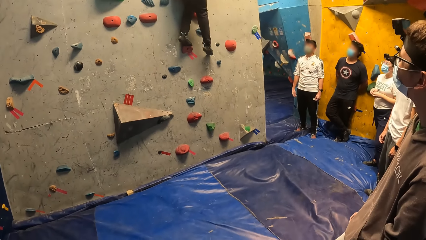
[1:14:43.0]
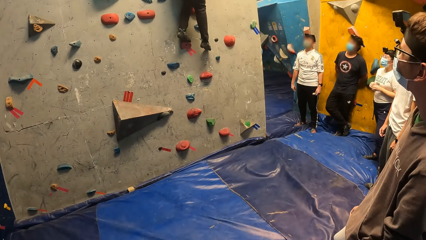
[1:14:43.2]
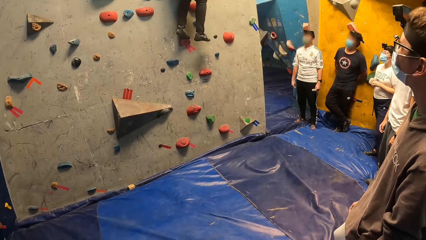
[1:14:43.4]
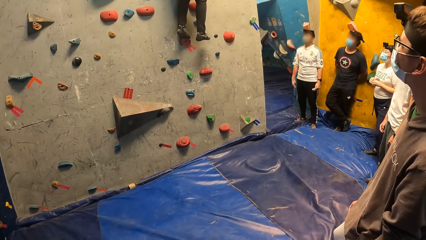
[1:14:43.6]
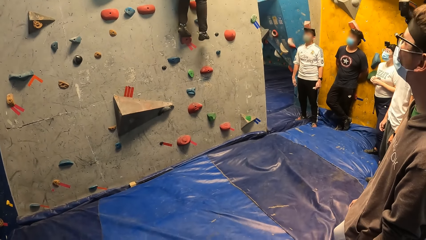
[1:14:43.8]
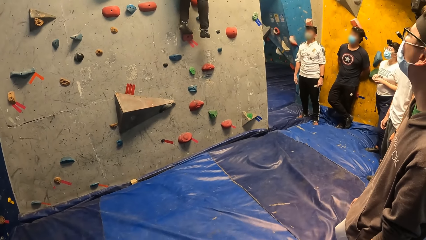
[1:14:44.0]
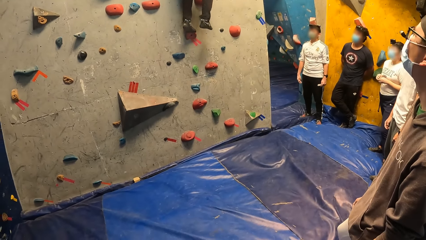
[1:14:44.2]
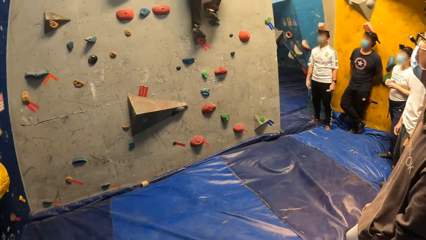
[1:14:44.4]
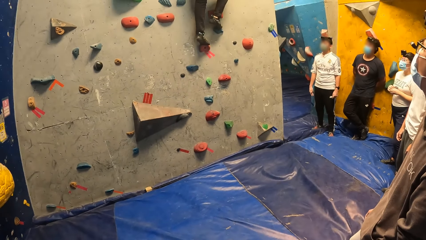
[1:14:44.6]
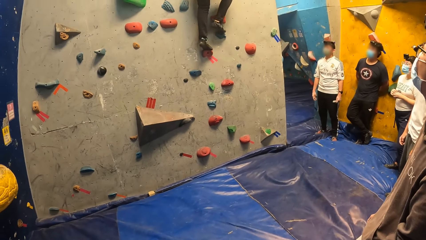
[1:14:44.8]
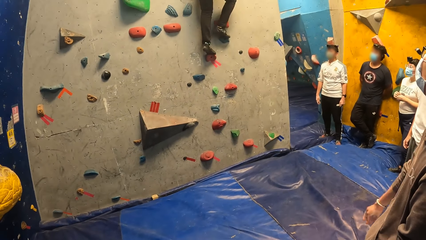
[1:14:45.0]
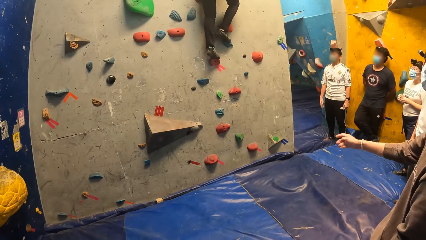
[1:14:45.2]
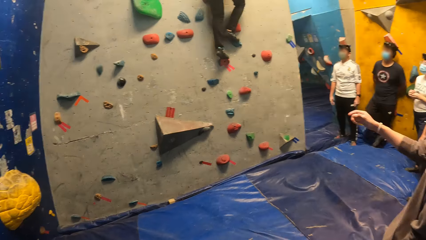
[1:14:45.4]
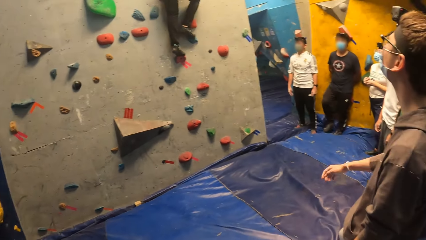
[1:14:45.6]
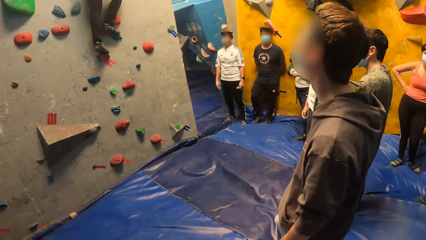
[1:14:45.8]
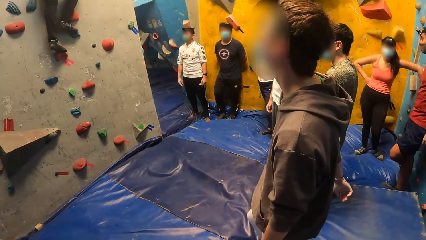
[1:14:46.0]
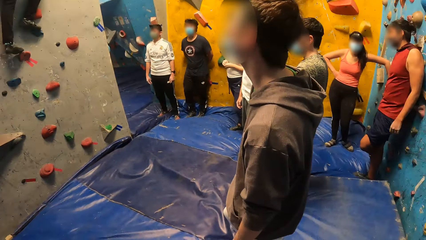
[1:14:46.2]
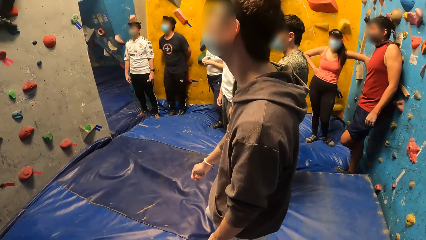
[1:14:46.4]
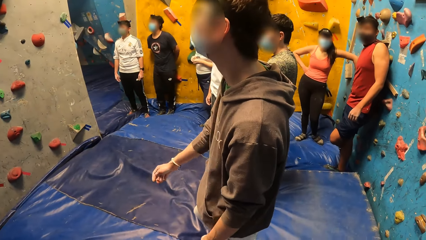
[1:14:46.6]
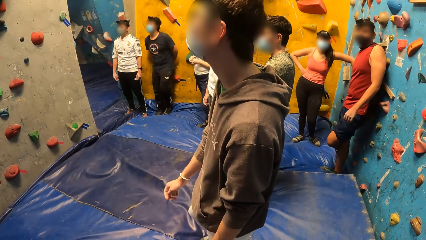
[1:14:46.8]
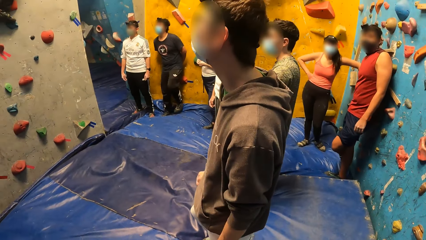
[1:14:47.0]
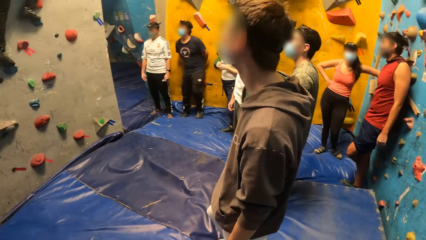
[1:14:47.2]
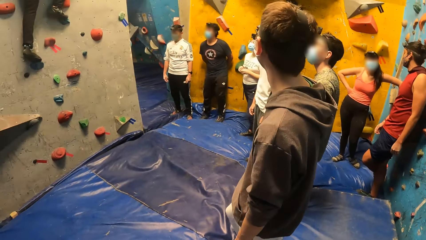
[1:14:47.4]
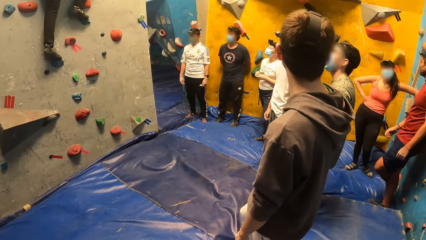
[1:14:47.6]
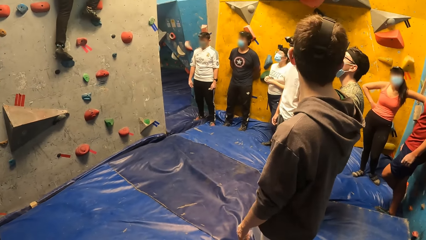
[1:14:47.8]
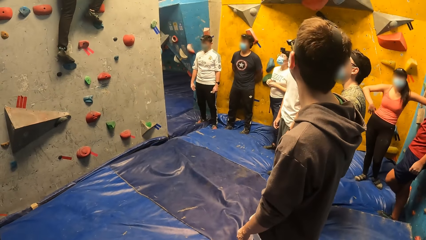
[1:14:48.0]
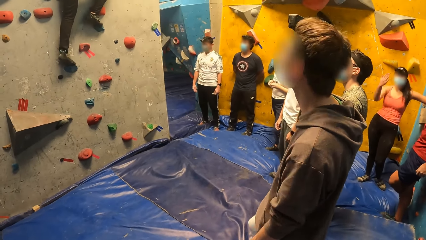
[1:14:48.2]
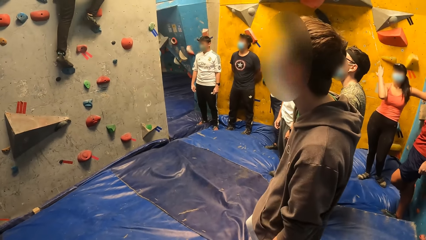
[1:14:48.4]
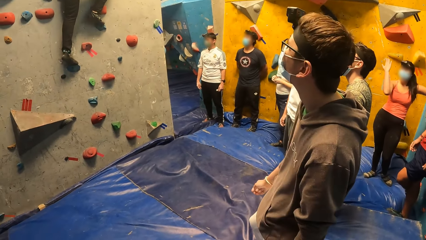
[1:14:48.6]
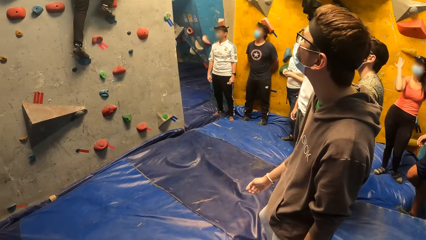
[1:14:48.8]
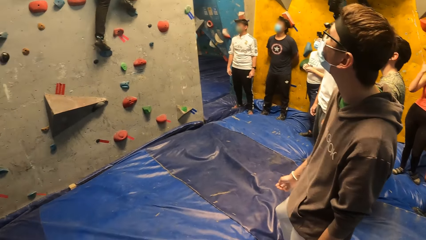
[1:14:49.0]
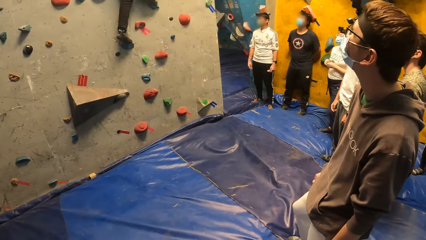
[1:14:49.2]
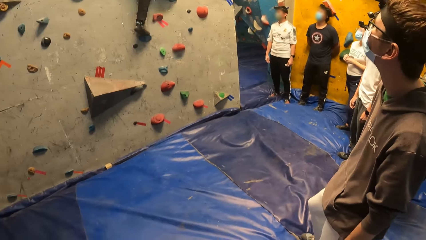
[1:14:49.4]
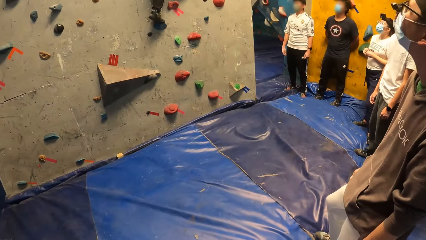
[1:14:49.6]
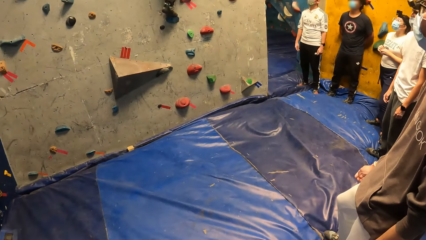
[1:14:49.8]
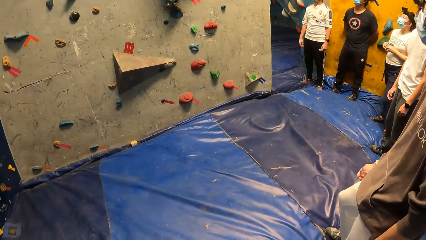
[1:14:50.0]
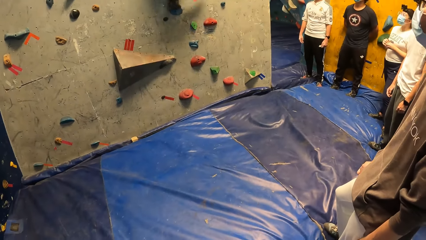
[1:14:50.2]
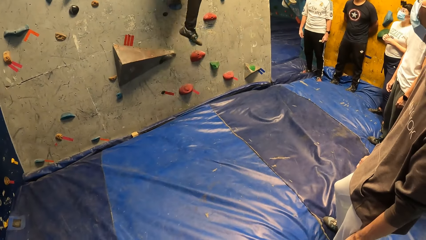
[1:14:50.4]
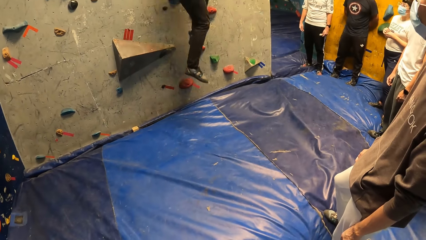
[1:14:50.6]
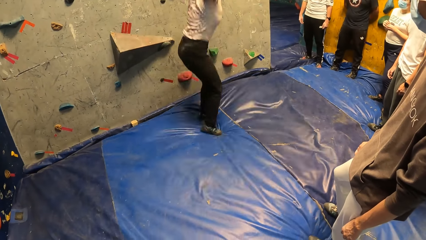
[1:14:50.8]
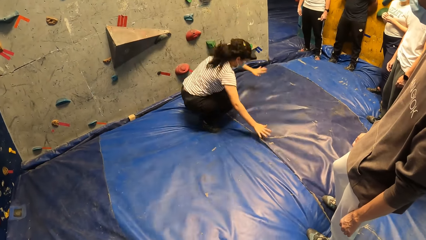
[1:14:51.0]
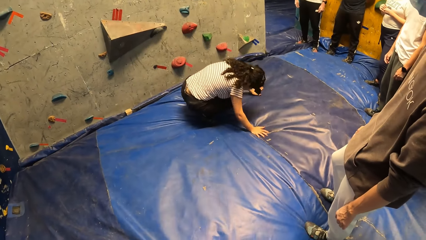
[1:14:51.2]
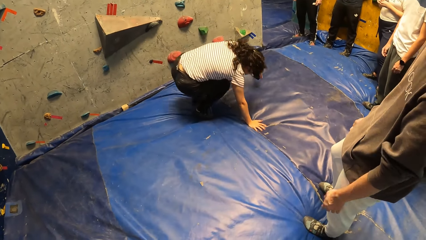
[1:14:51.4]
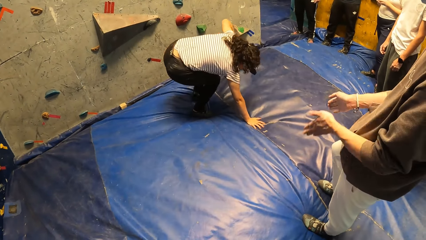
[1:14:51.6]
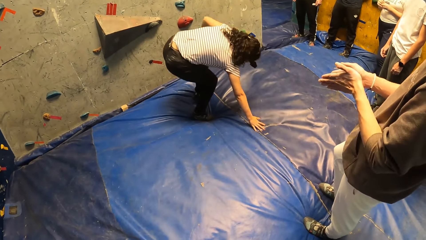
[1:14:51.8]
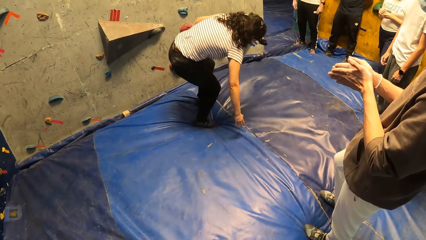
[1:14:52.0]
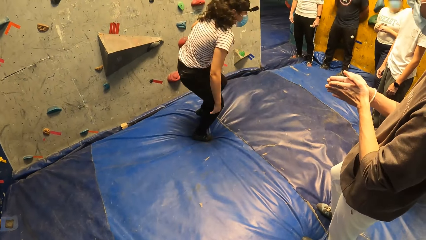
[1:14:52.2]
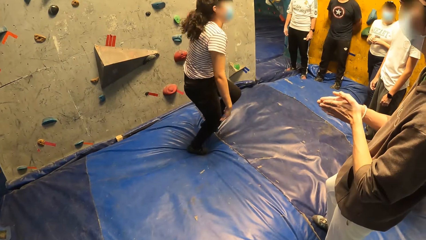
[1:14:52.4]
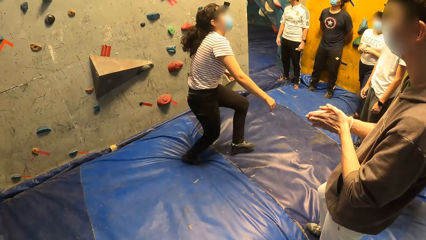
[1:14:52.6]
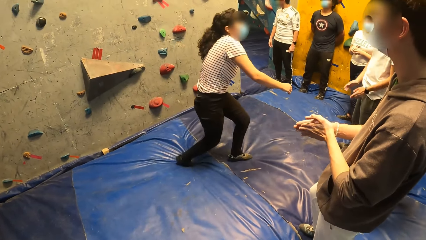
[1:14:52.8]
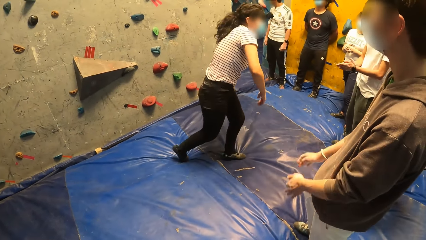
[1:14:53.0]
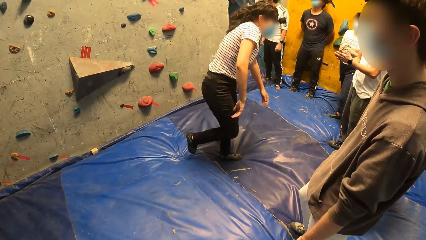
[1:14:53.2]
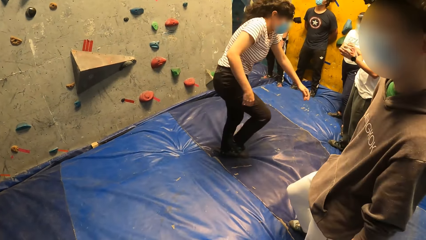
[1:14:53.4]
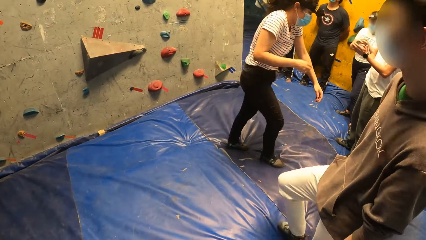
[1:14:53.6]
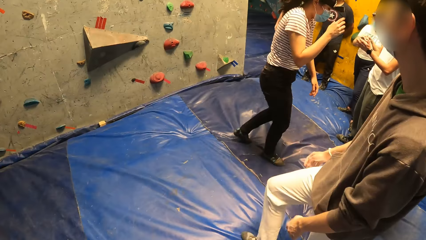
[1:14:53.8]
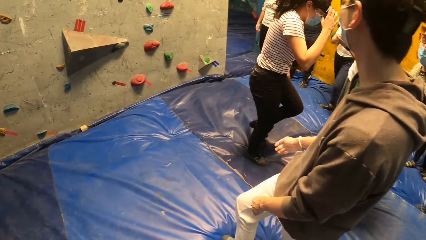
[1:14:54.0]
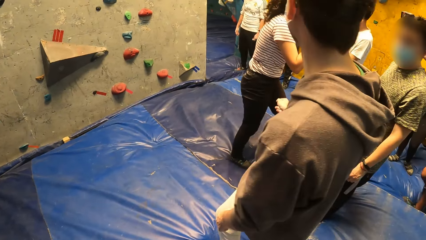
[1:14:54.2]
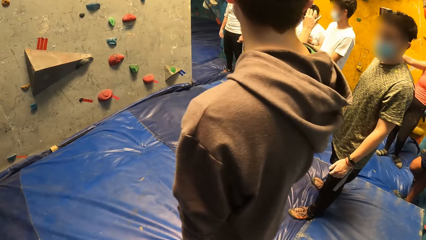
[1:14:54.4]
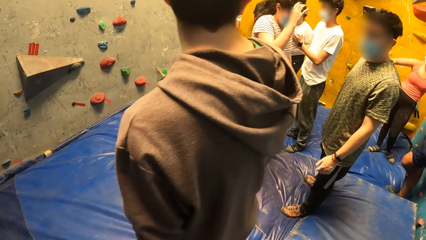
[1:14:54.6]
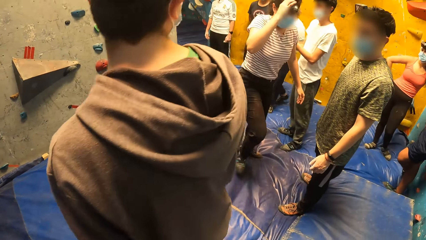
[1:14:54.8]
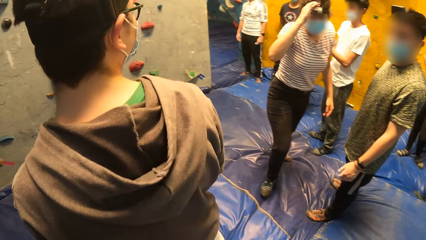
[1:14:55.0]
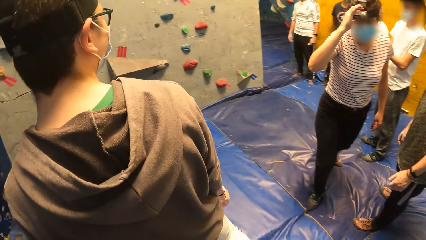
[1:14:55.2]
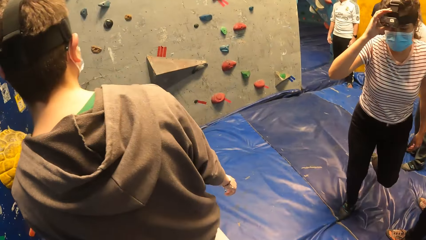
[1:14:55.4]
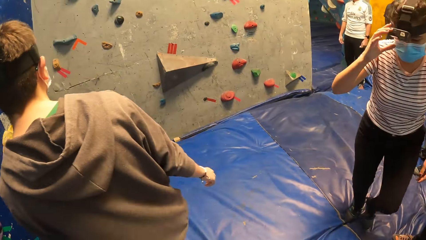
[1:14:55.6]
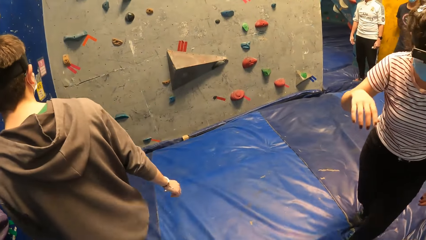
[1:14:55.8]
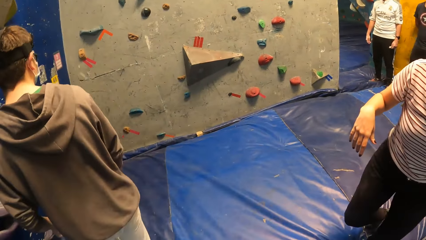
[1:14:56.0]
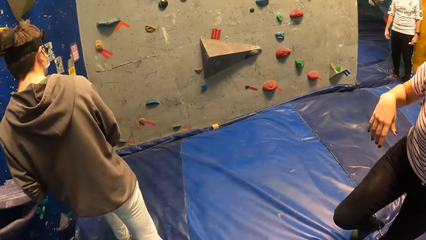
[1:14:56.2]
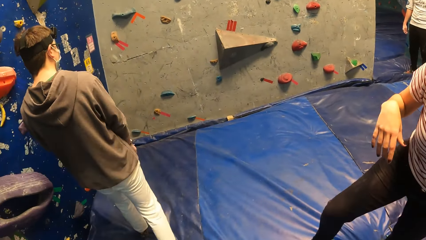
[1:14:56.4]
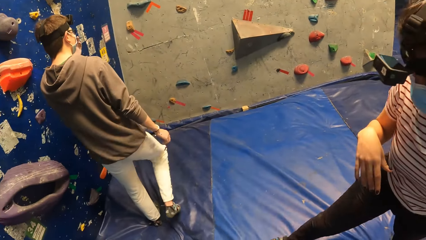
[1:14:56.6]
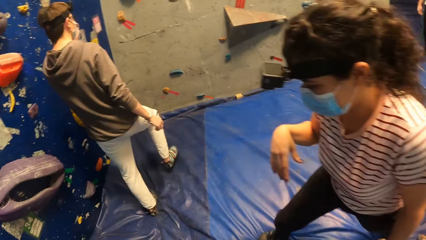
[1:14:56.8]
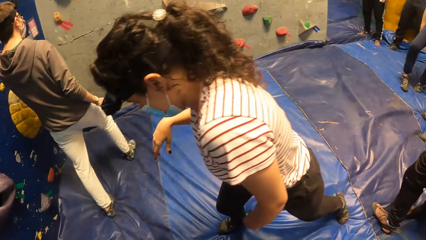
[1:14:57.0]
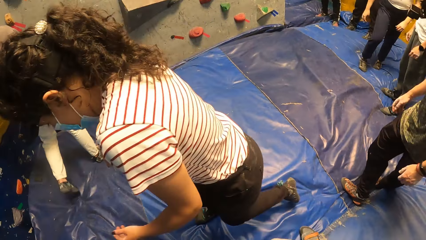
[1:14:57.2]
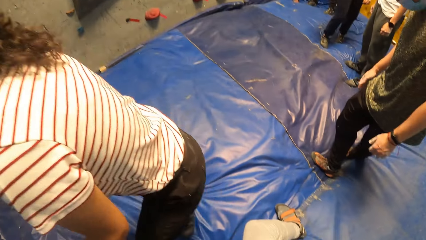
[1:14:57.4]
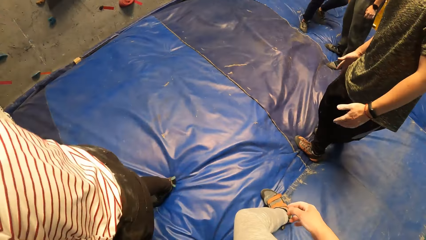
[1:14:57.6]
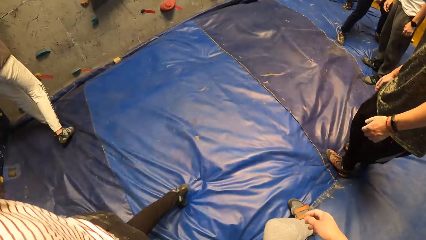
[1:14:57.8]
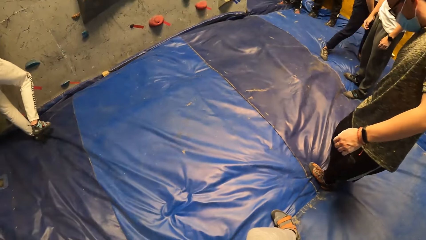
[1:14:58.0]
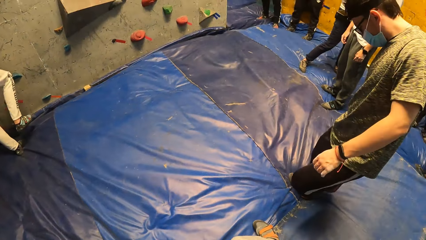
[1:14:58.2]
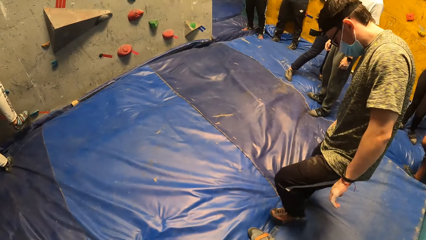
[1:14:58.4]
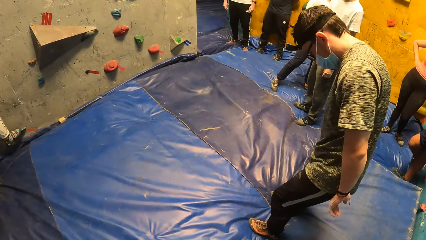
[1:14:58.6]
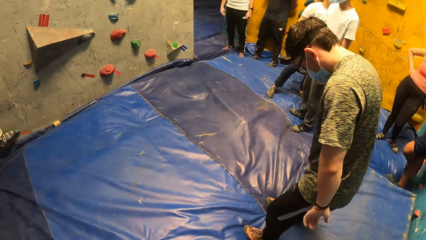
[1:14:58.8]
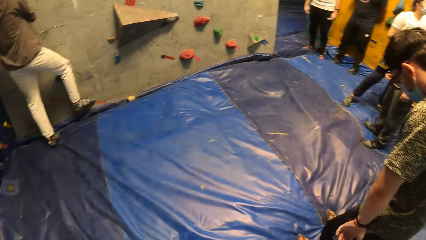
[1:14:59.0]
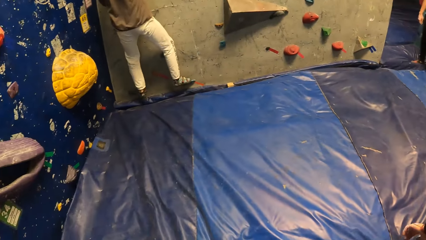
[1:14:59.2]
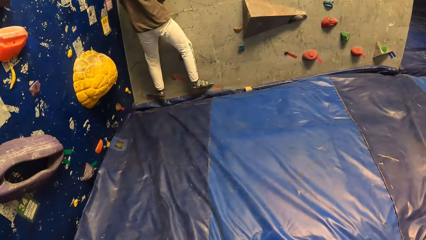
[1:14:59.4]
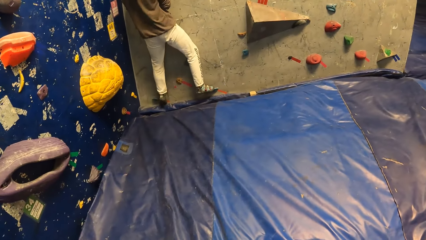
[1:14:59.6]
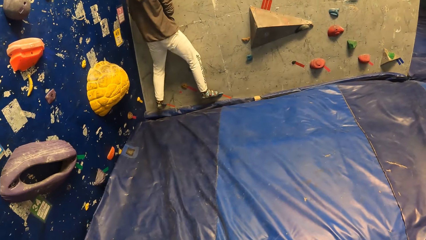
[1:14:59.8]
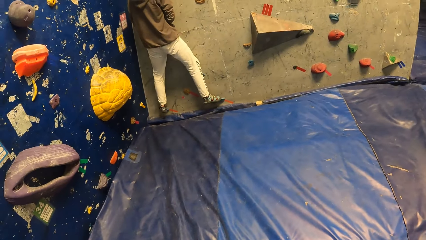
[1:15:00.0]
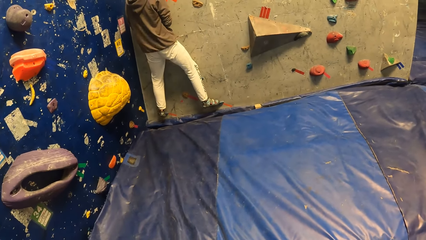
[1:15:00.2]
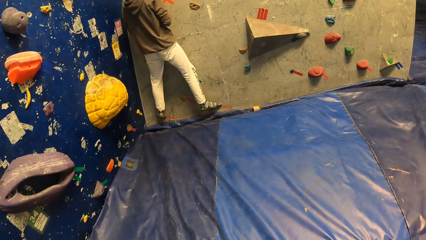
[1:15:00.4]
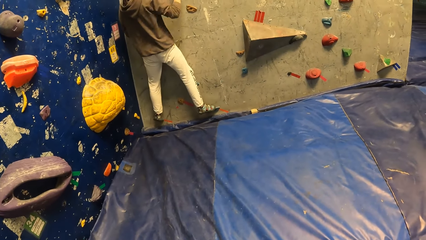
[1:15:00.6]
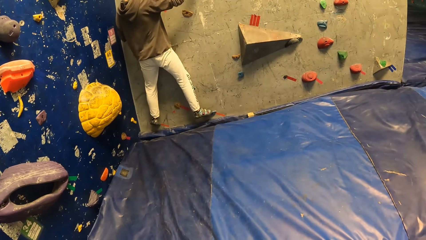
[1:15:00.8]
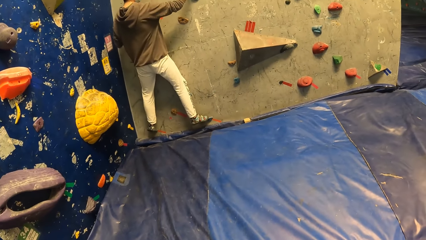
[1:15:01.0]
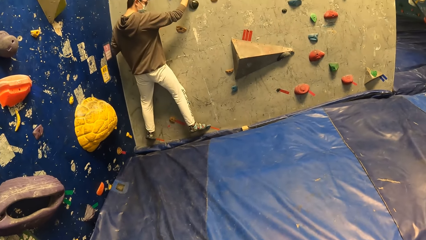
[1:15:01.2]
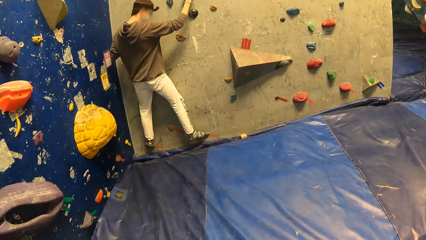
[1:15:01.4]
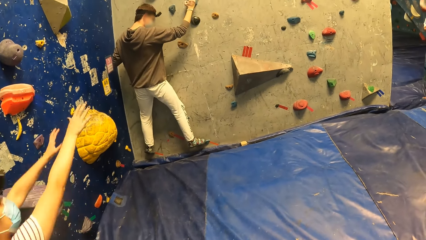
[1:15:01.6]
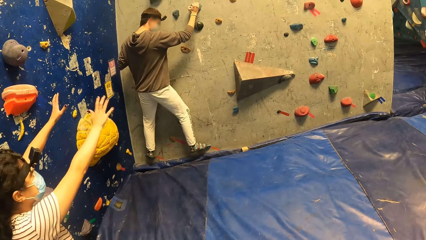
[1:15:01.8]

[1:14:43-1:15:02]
A person lifts the right hand. Another person jumps down. The first person climbs up the wall.
